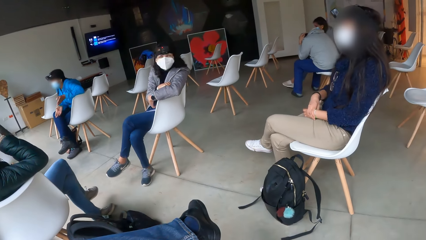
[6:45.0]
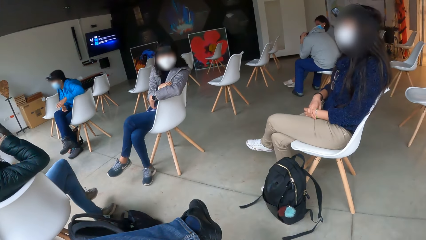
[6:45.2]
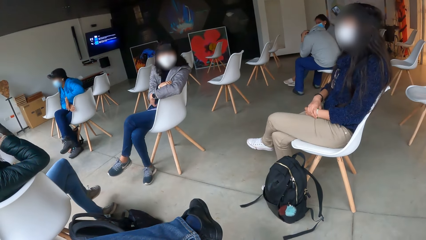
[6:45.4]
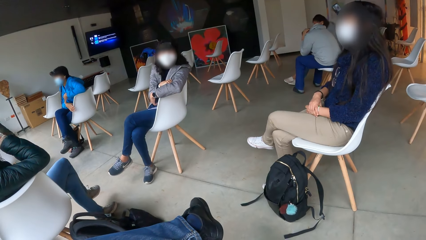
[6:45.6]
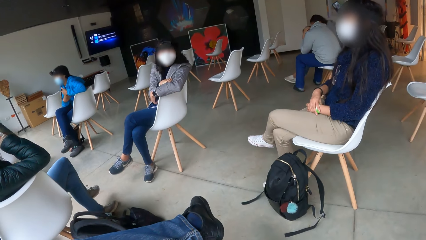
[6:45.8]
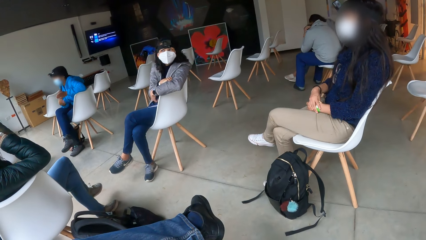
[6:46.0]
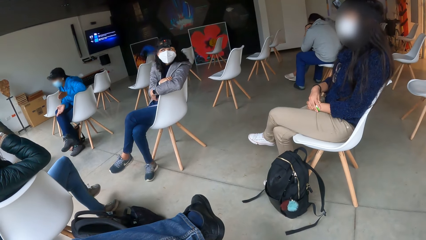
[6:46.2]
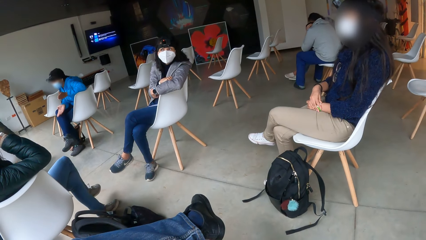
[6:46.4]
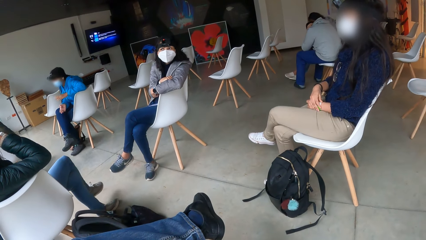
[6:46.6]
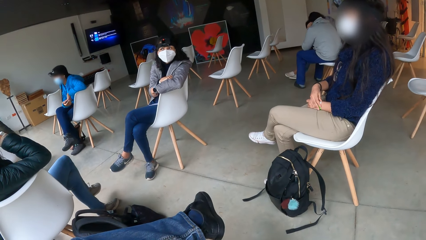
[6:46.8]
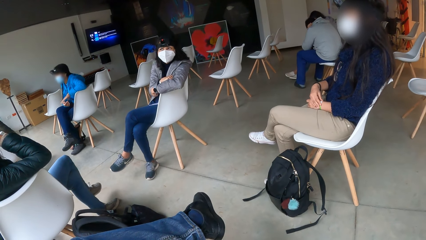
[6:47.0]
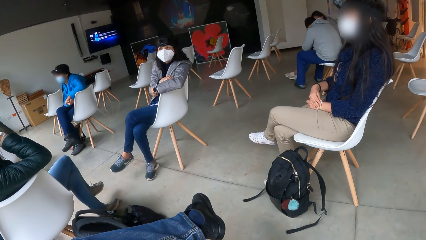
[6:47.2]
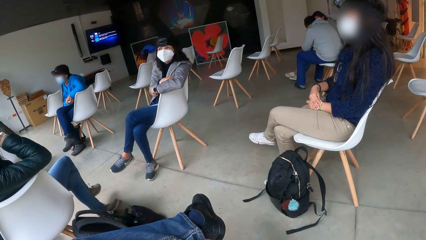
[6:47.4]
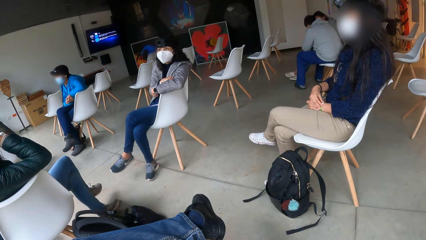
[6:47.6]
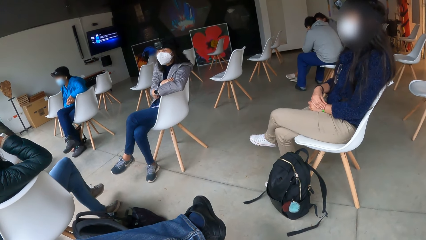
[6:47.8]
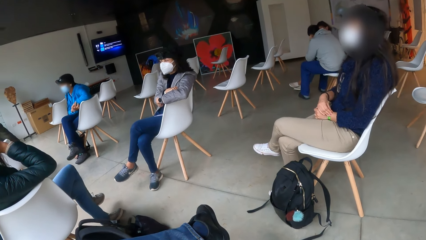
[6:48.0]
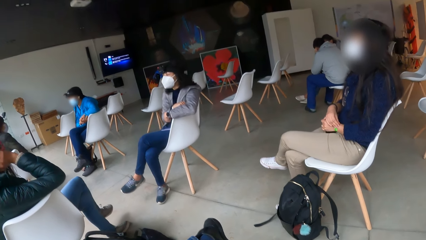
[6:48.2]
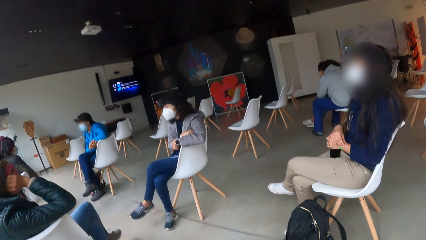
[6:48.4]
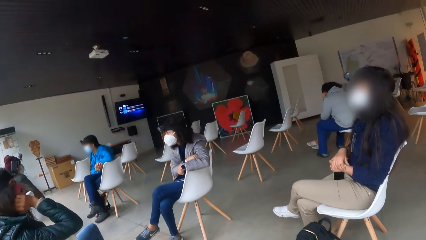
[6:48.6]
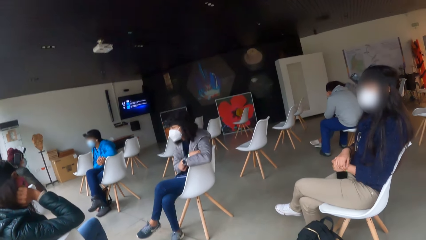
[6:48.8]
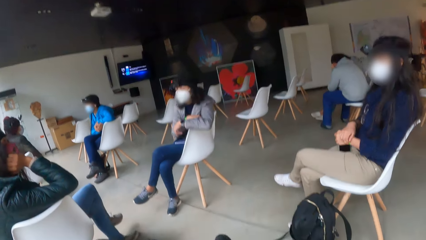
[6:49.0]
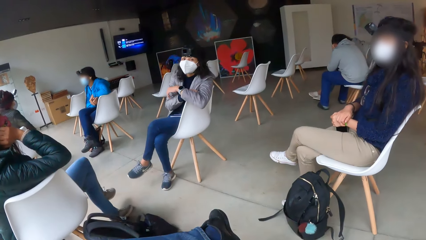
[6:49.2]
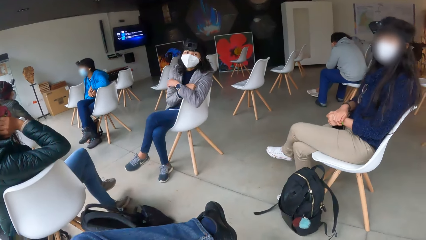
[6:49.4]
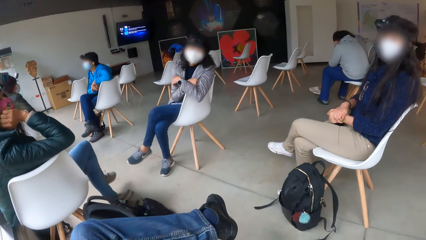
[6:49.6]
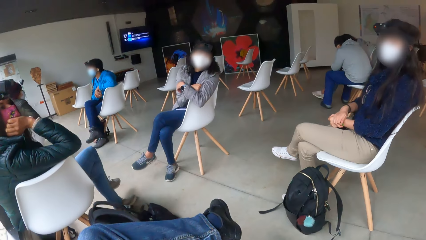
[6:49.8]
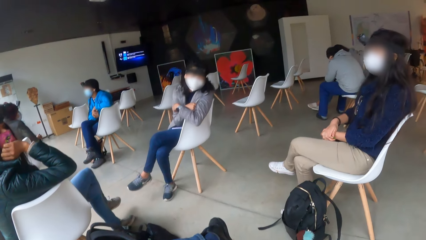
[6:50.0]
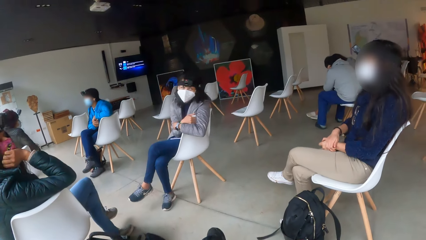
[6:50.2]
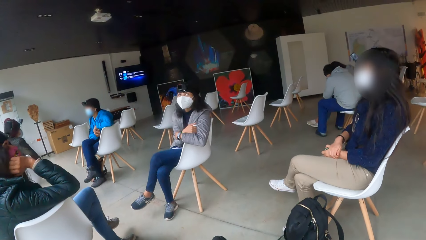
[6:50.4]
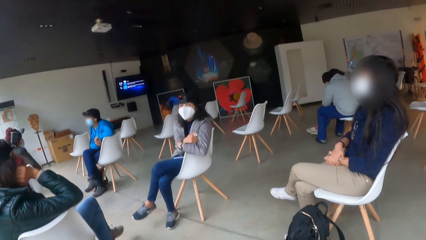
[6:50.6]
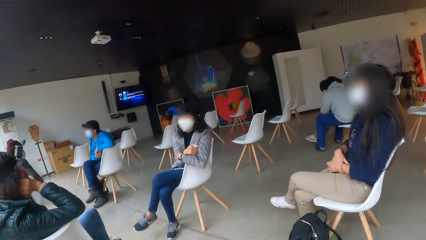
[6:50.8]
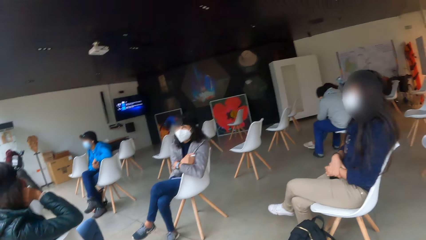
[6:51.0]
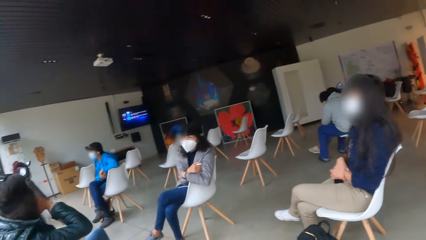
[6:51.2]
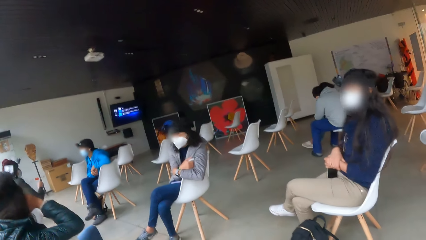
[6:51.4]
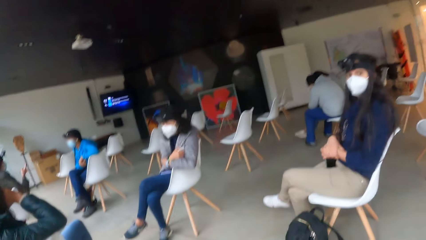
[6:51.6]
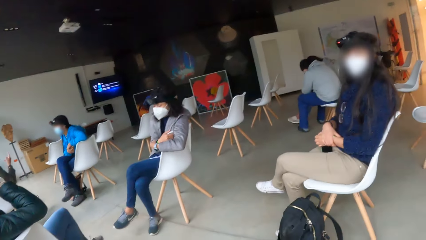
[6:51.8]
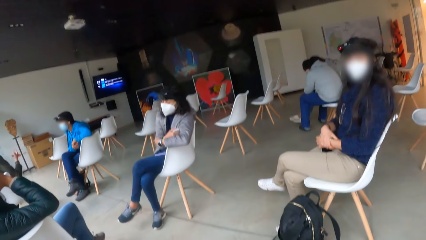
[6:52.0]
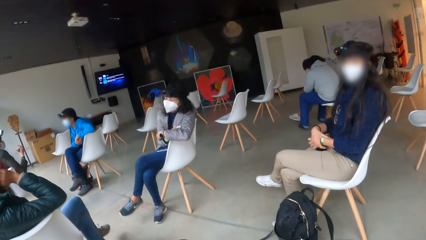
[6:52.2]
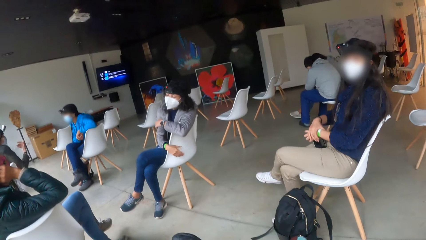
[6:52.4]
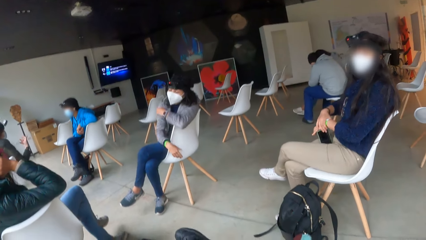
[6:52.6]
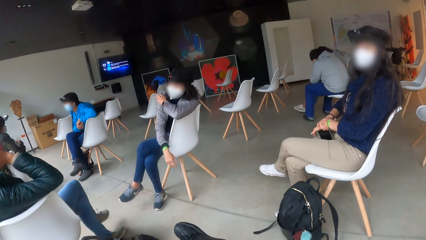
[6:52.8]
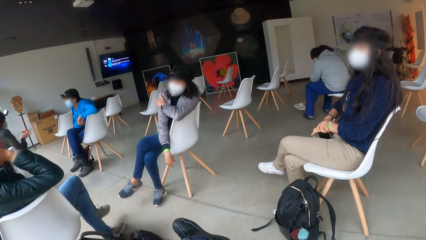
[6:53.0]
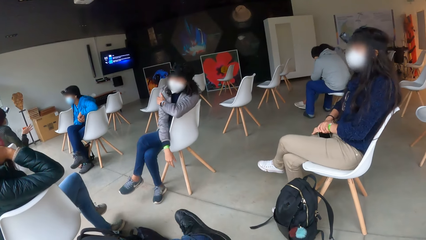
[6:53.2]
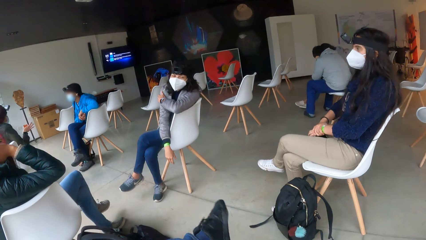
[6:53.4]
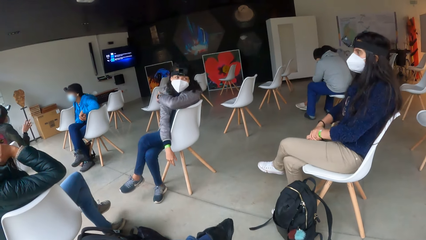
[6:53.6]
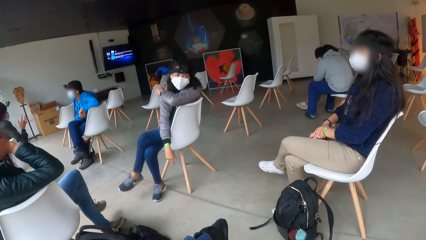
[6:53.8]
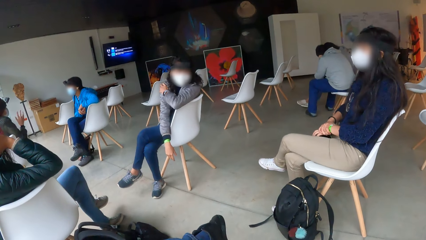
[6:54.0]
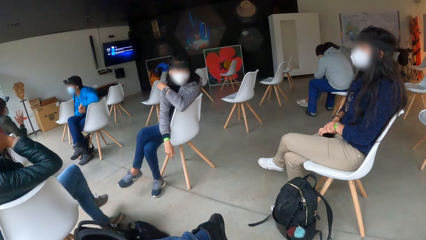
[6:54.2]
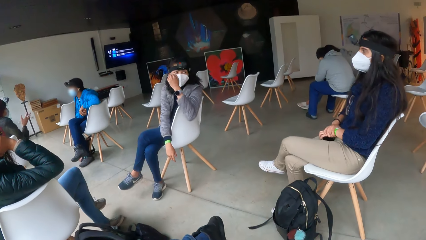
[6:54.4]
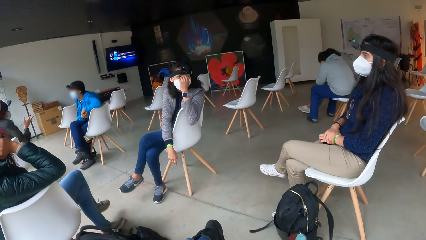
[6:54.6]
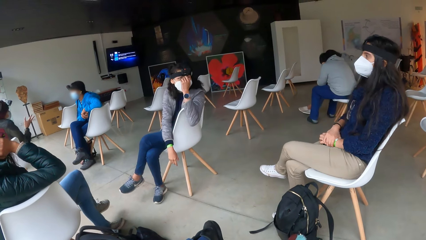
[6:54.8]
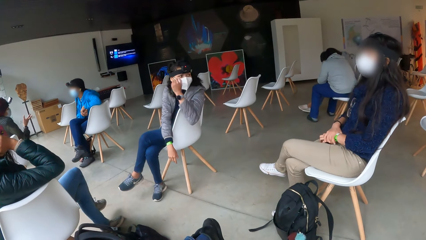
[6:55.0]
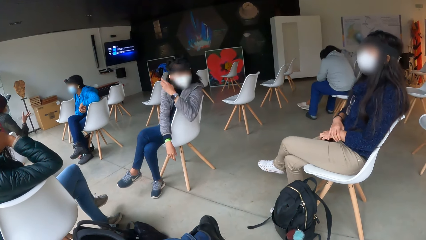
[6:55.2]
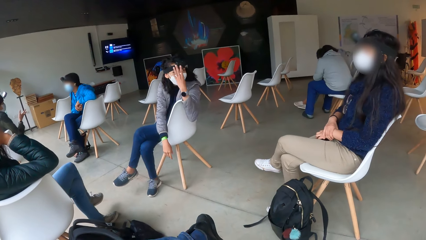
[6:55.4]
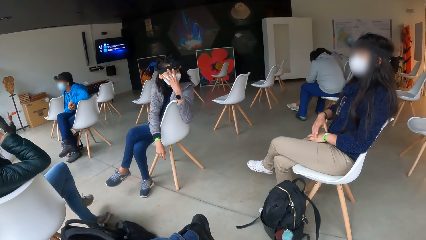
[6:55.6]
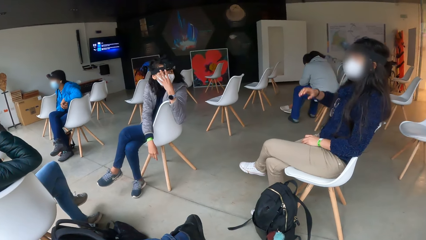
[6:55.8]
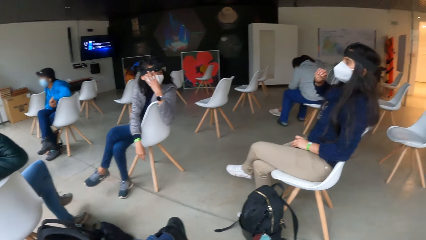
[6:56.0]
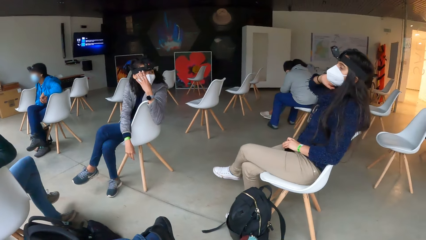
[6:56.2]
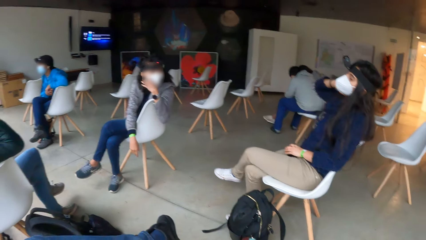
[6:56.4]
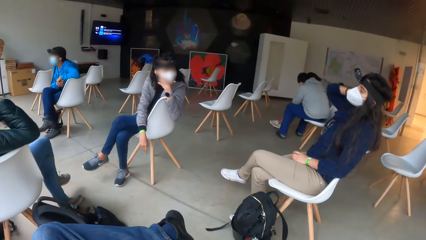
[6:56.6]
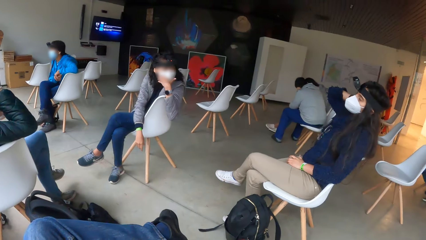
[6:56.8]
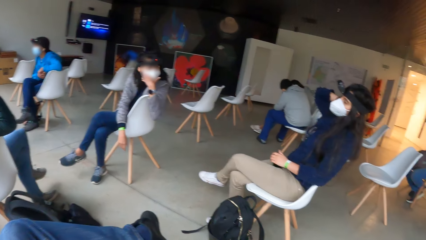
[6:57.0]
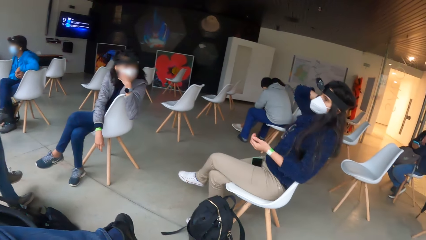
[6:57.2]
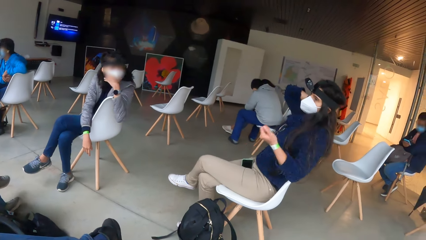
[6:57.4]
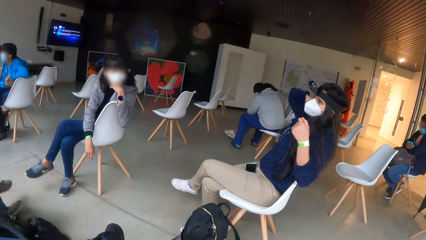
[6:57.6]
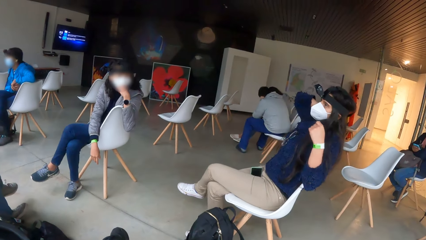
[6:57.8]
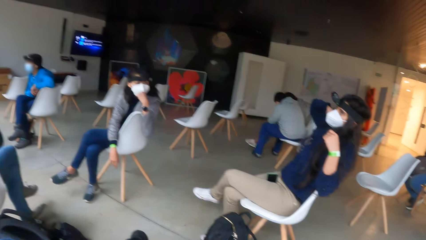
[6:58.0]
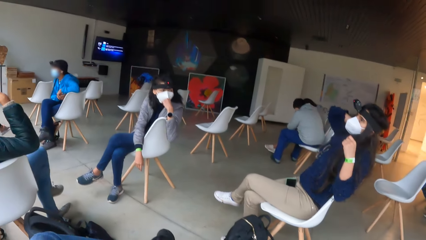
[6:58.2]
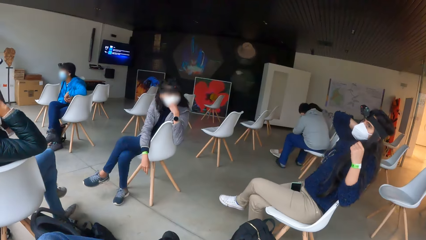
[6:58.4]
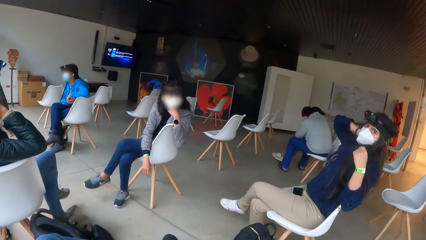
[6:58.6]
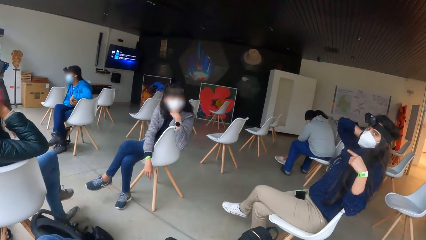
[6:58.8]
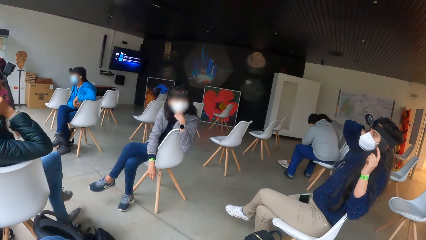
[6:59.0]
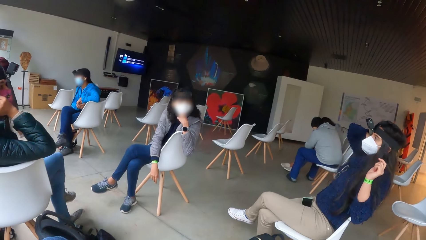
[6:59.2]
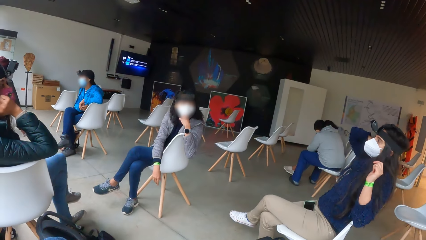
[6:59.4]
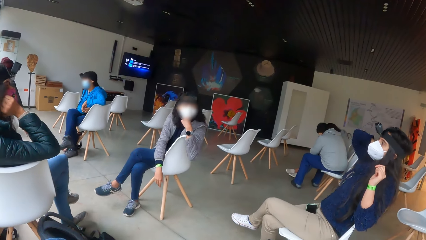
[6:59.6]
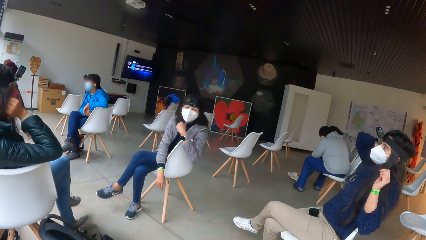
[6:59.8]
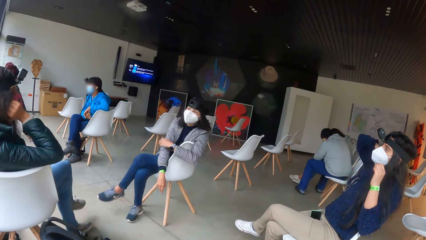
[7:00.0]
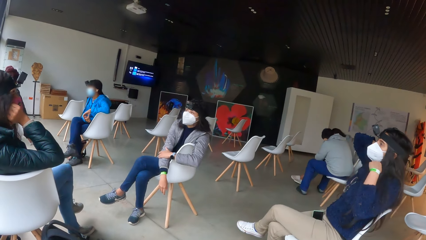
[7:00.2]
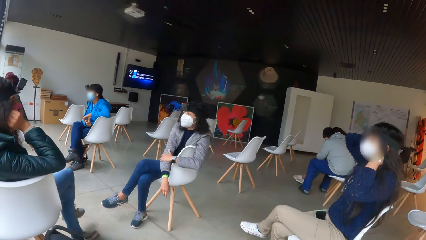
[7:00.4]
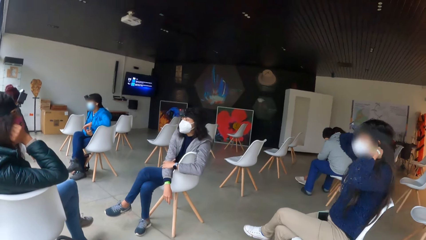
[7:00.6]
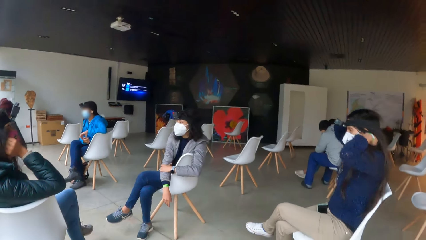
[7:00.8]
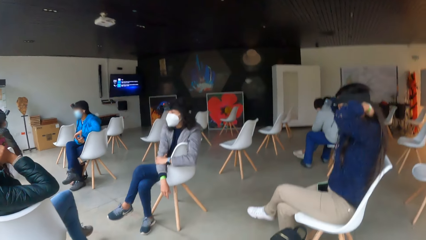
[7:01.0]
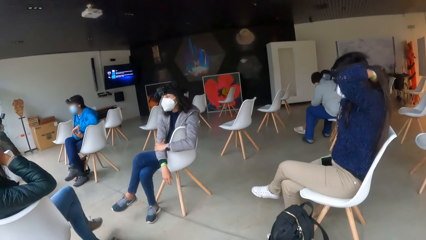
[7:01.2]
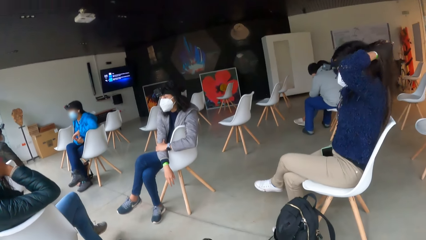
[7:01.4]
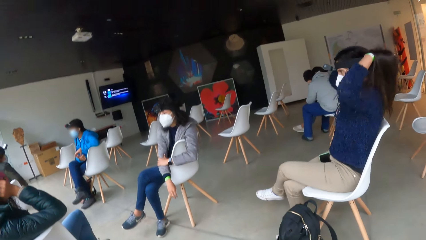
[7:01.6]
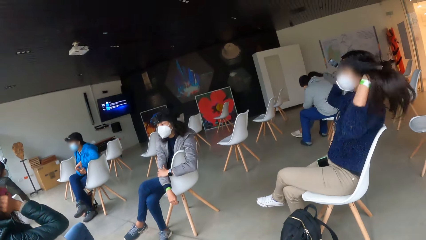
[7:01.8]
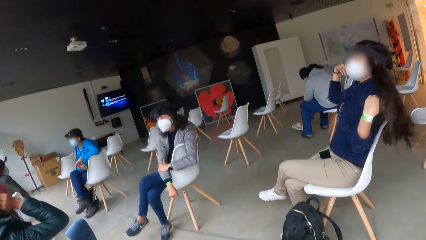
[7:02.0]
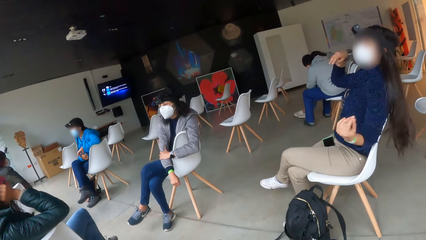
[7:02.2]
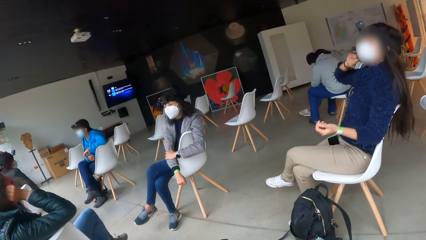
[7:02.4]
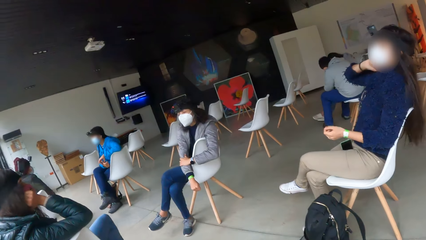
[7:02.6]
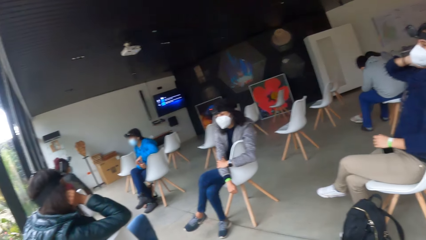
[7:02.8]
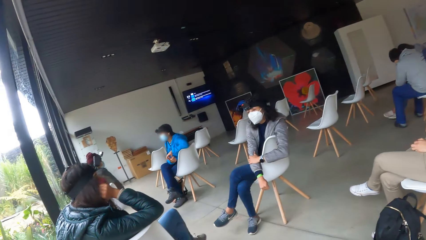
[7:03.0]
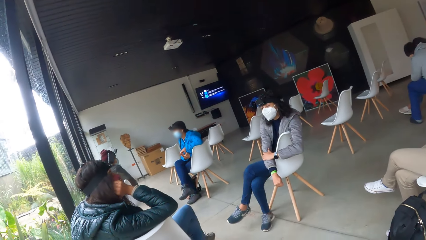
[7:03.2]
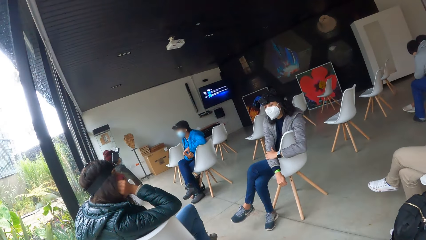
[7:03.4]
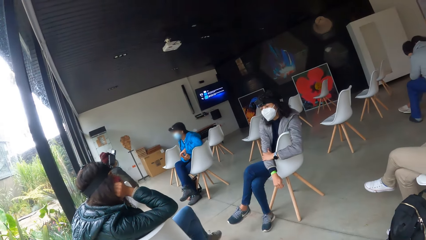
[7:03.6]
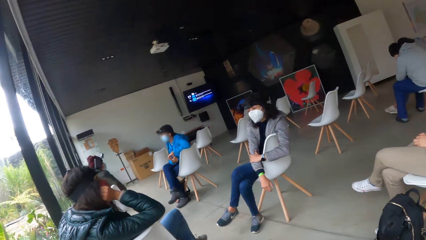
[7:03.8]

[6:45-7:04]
A woman makes gestures. Another woman touches her hair with her right hand. The other woman touches her hair and arranges her hair with both hands.
